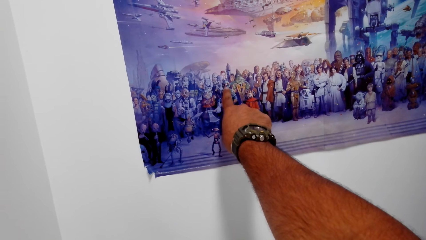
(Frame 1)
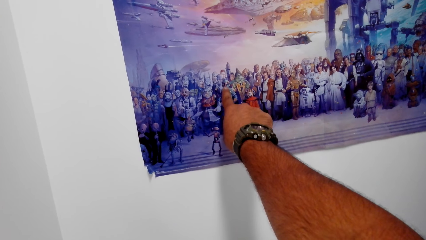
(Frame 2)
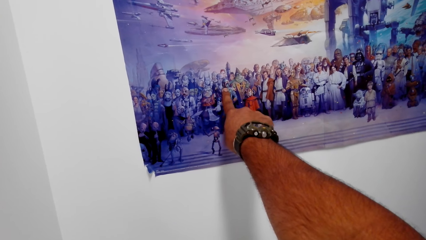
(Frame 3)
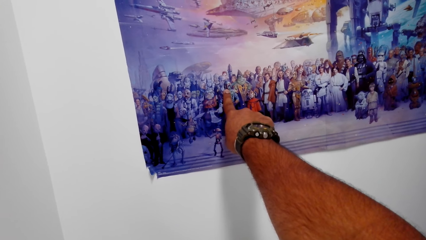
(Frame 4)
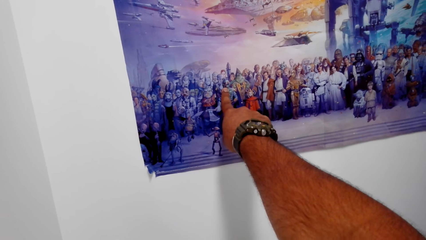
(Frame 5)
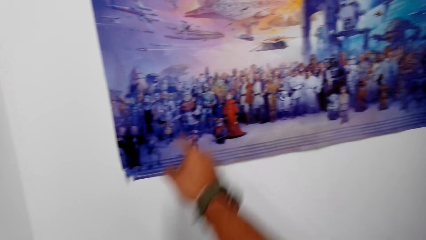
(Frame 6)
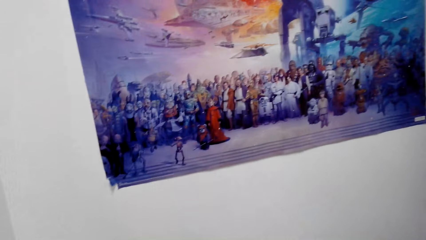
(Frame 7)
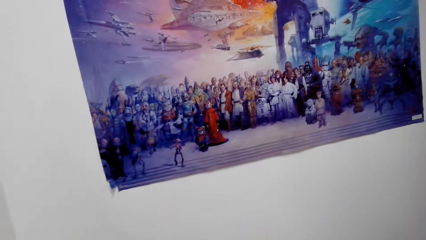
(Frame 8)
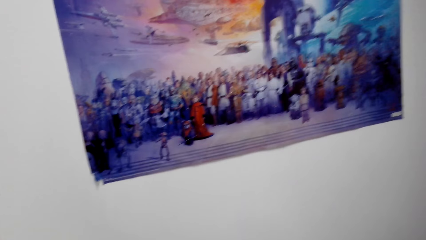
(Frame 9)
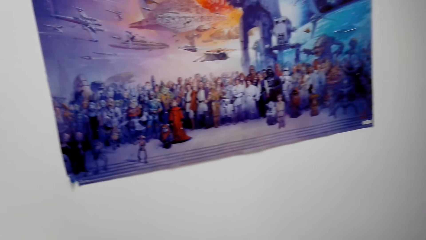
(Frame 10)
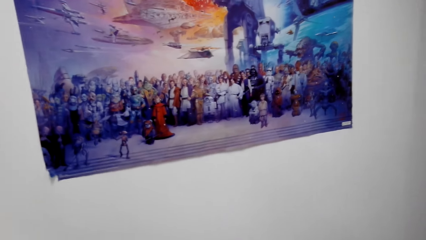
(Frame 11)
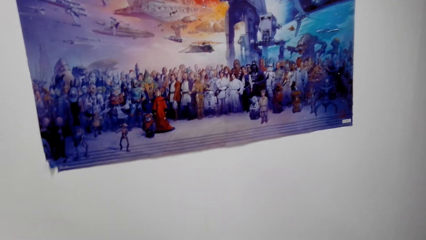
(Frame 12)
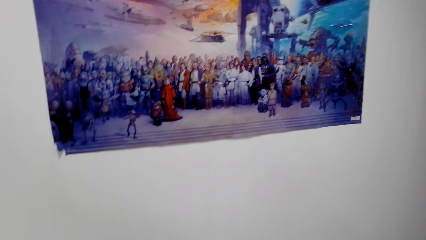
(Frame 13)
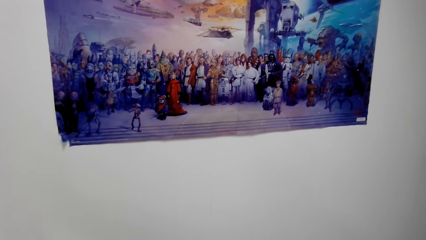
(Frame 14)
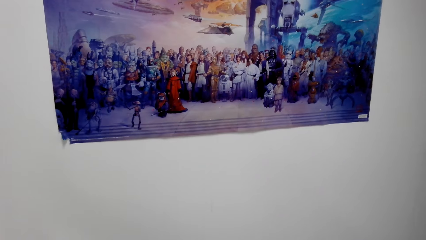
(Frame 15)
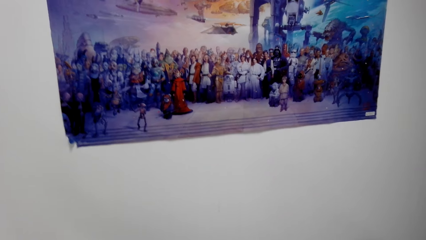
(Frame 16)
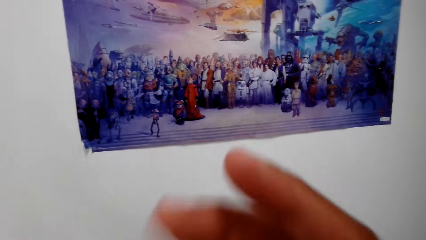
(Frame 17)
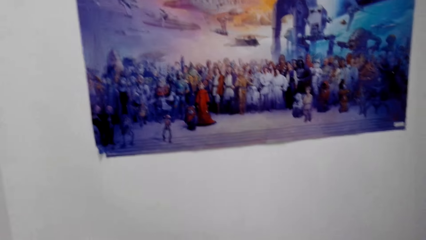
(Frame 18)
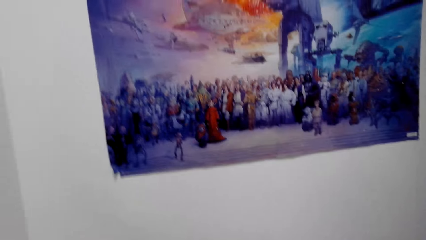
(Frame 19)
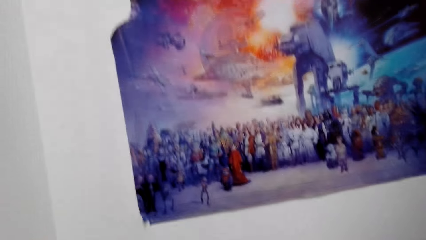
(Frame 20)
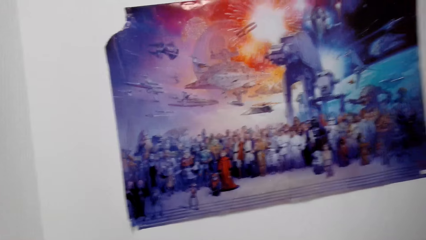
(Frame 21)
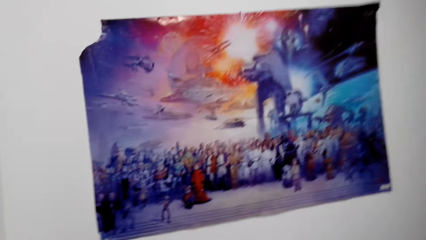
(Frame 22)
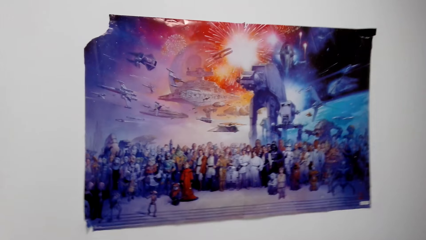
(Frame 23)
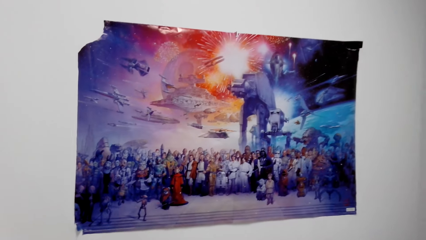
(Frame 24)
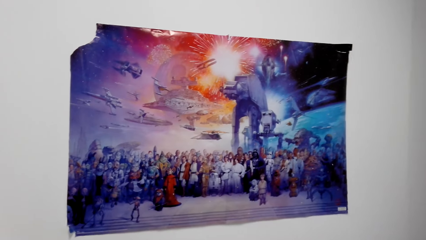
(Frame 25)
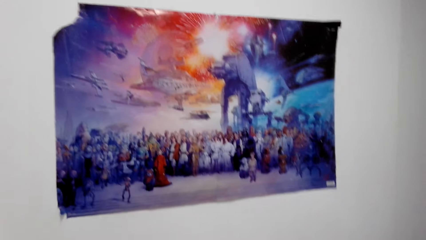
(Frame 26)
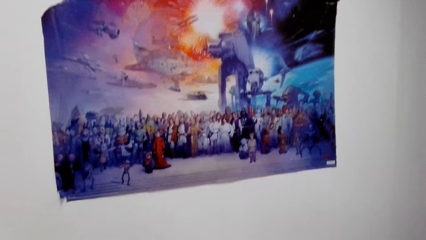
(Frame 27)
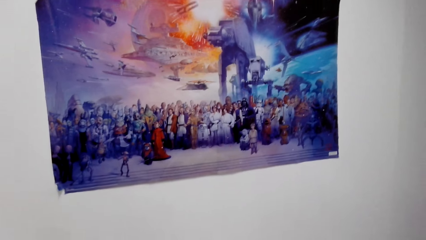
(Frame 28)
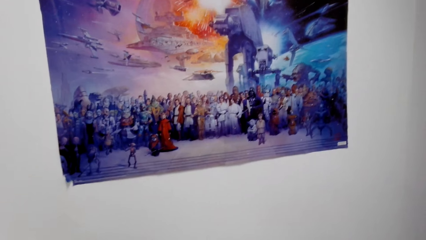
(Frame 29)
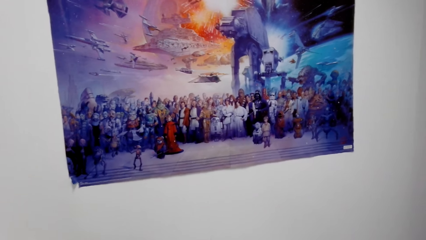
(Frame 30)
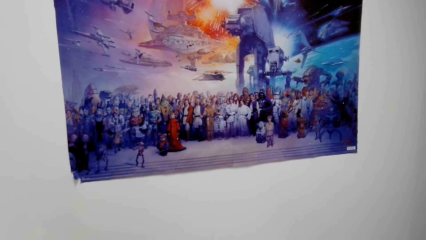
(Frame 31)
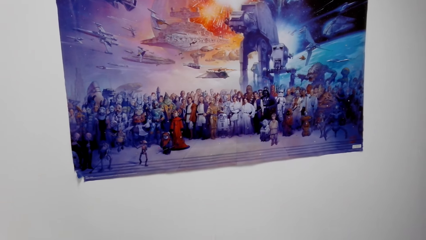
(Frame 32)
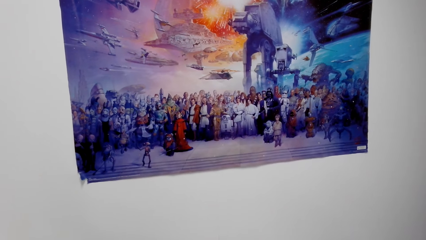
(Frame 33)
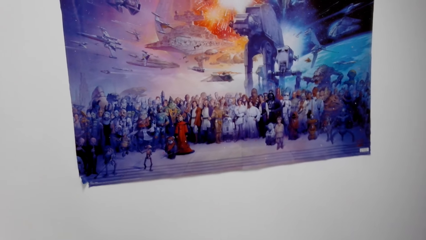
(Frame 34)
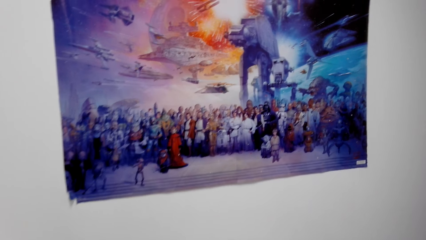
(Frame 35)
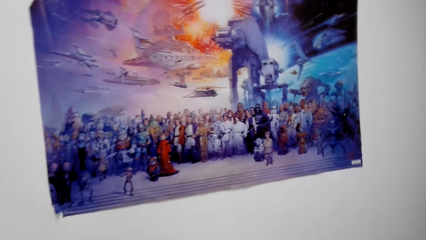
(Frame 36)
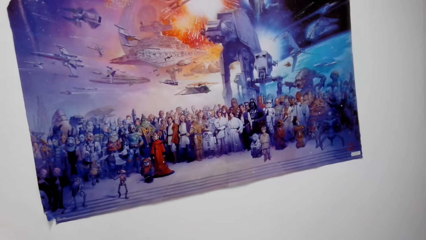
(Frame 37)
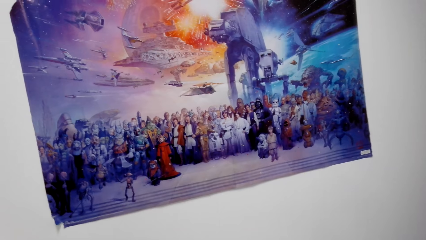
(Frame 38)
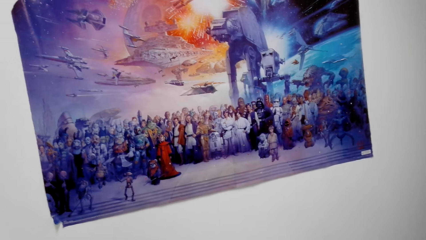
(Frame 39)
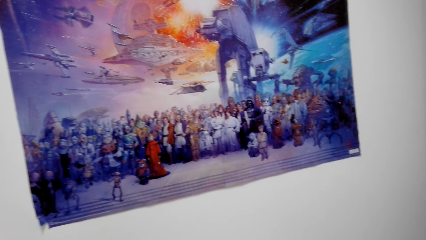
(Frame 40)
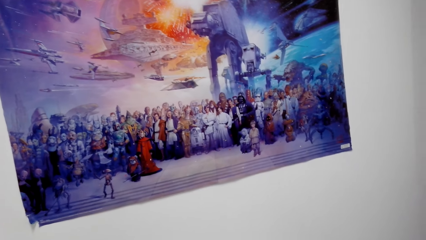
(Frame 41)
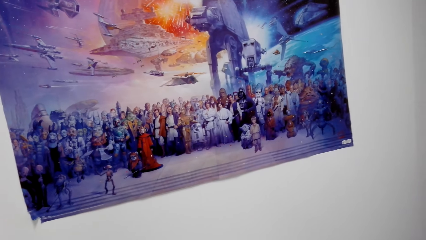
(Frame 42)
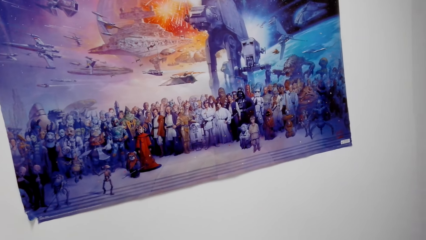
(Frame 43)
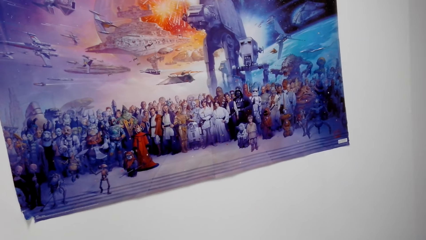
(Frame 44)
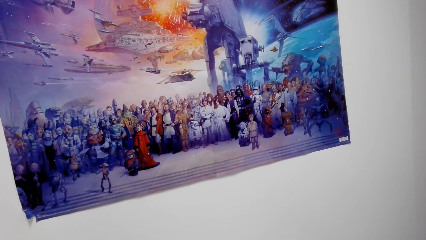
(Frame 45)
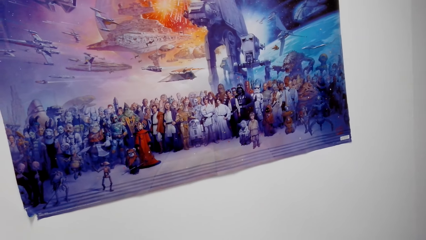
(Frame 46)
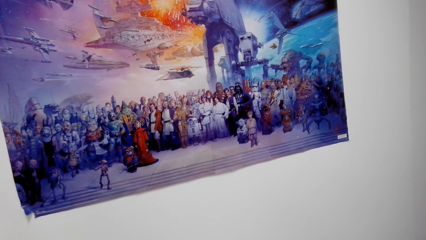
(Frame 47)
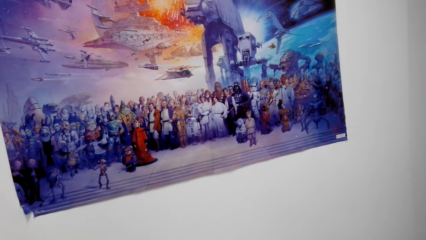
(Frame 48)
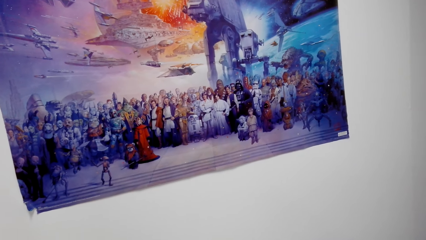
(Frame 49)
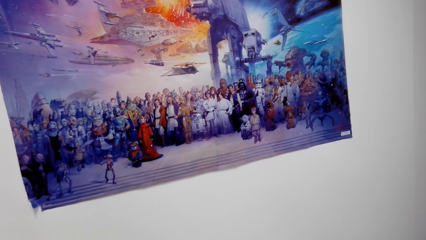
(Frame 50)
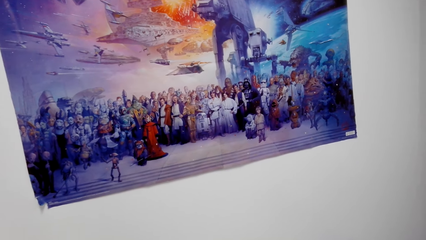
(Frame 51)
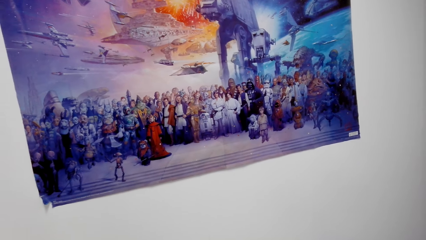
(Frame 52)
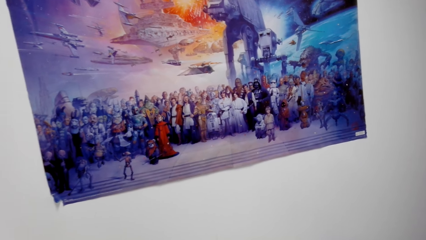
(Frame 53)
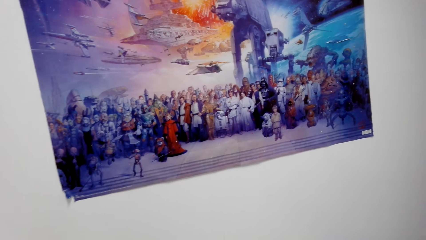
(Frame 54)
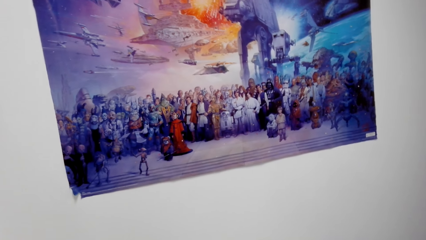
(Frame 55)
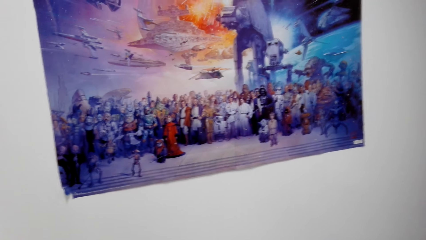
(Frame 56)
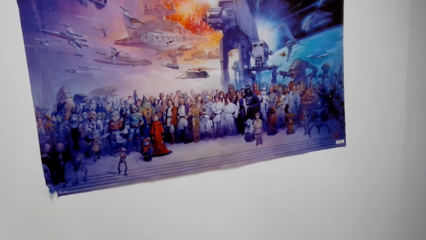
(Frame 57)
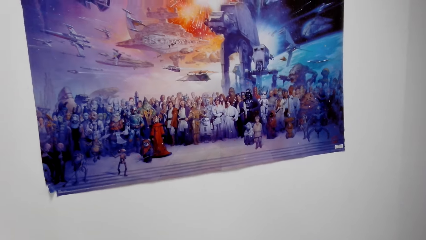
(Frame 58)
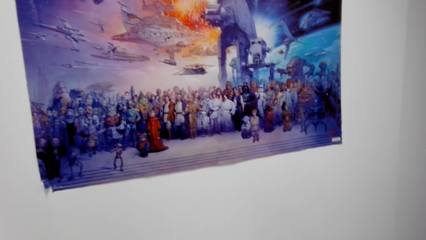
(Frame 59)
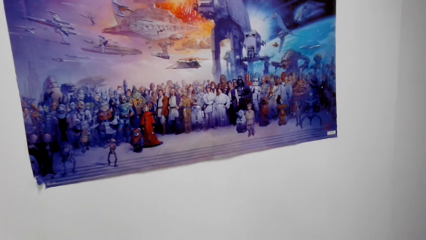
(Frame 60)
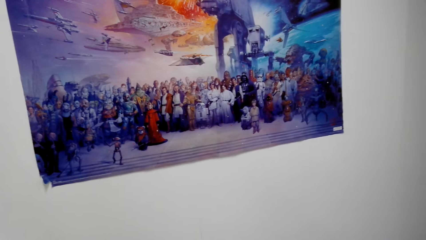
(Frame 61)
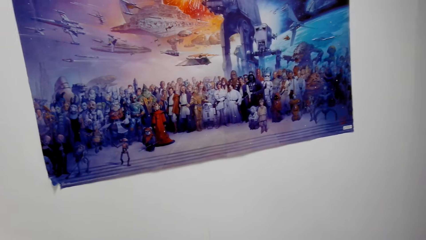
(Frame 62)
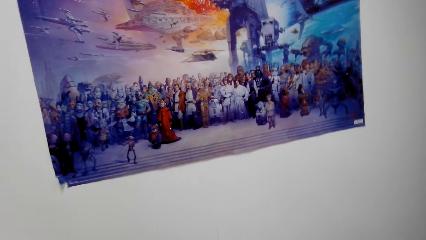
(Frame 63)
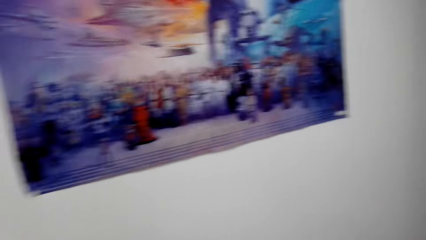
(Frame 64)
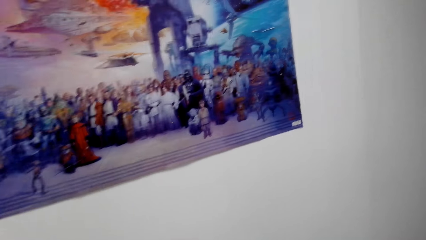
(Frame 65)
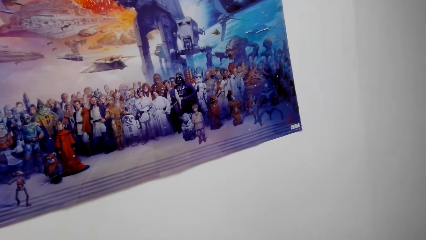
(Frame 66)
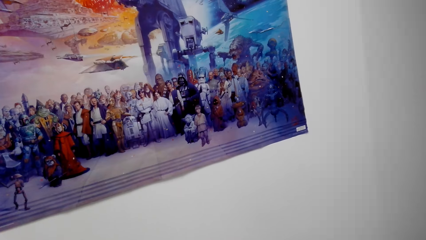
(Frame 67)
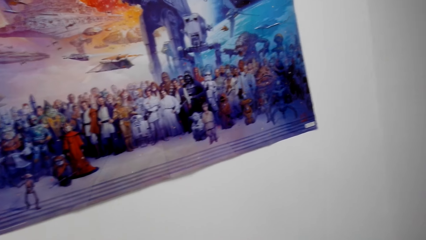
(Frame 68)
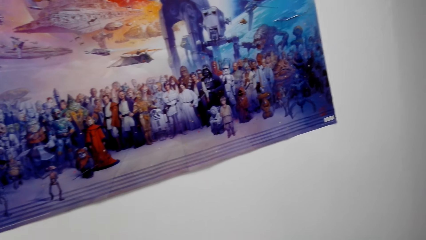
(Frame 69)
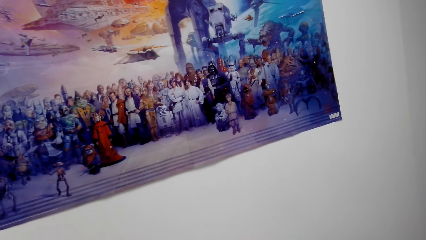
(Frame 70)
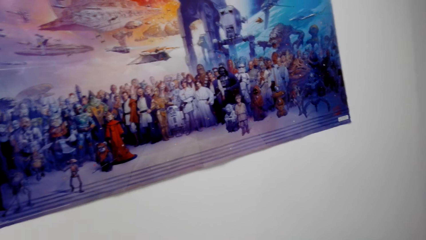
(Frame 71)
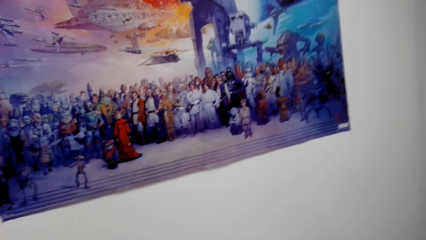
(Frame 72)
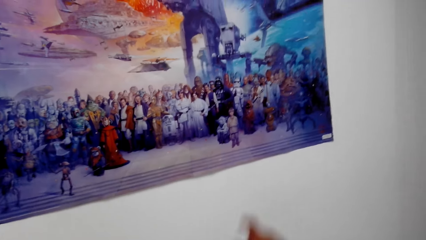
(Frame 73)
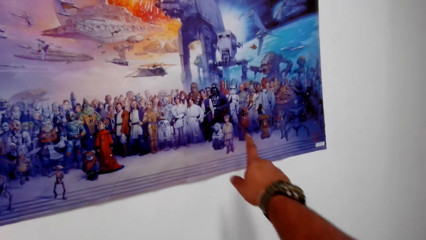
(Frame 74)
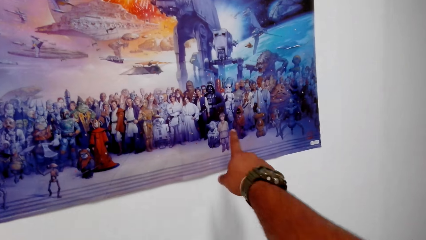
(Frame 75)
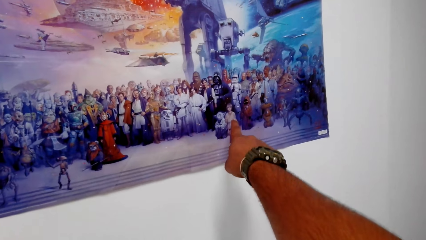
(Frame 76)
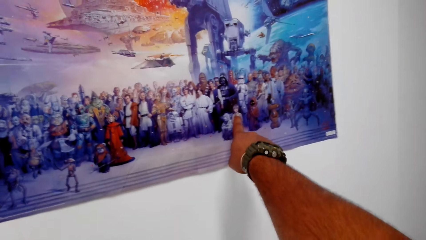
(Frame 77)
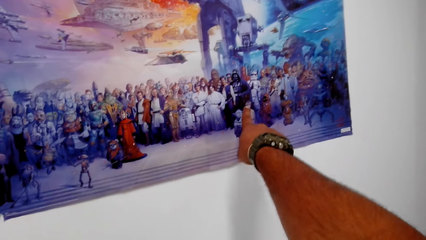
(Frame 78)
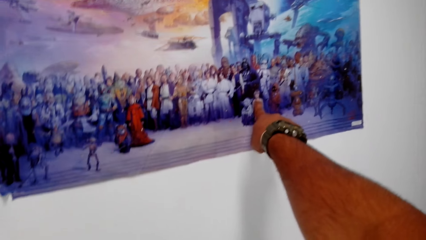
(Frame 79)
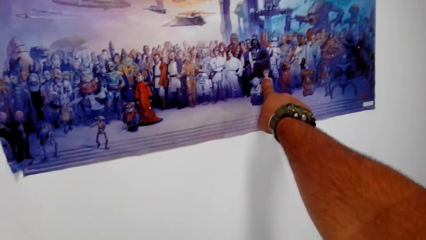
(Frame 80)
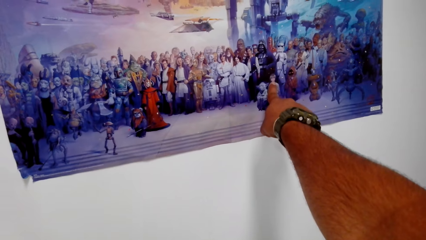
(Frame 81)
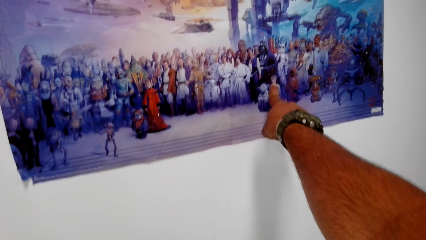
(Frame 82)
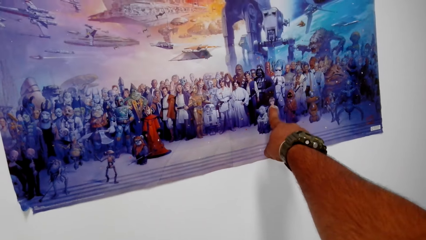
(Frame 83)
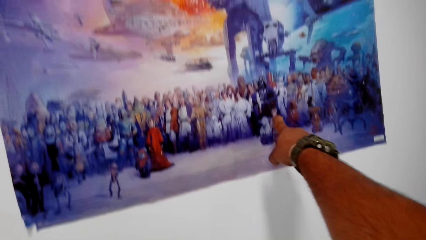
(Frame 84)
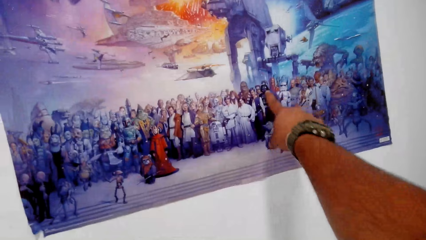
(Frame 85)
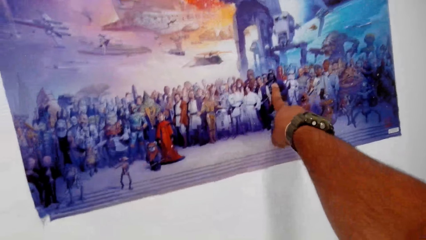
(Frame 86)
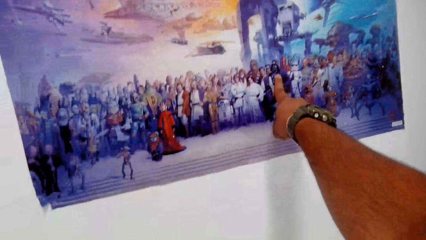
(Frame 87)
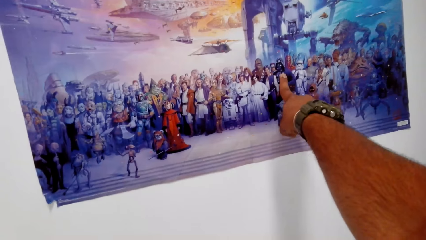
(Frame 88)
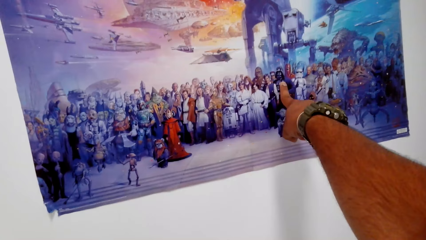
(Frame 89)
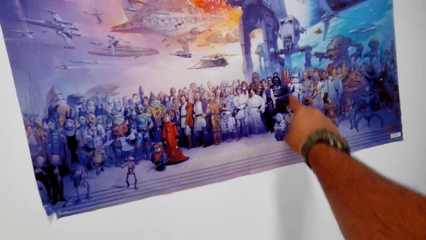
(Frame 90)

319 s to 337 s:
The camera wearer touches the photo. They talk with the lady and look around. They talk with the lady and move hands. They talk with the lady and stare at the poster. They talk with the lady, point at the poster, and stare at the poster.
